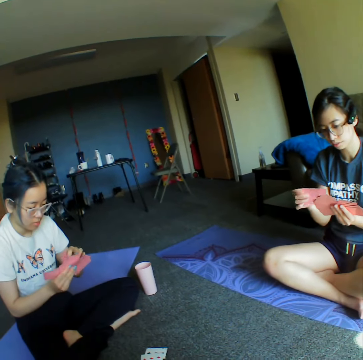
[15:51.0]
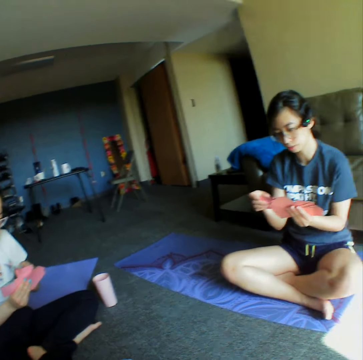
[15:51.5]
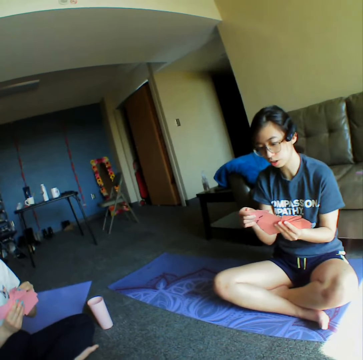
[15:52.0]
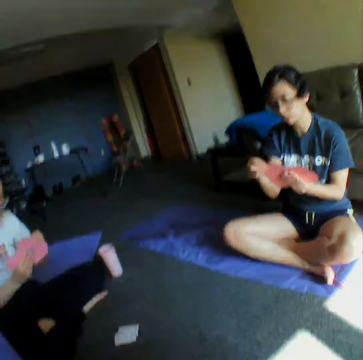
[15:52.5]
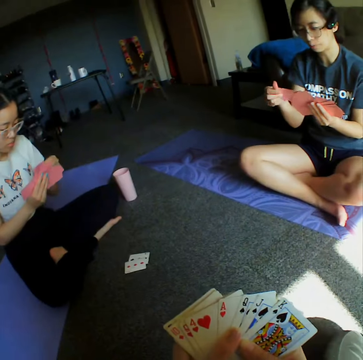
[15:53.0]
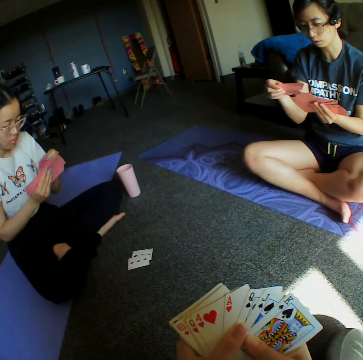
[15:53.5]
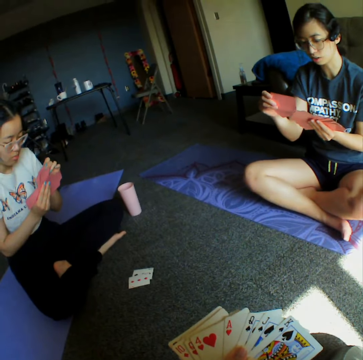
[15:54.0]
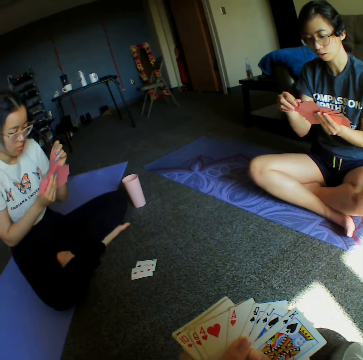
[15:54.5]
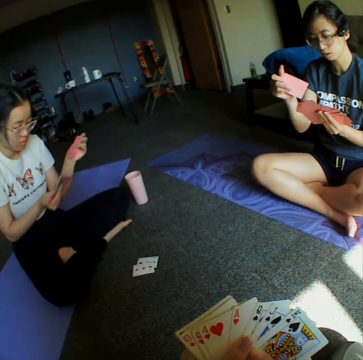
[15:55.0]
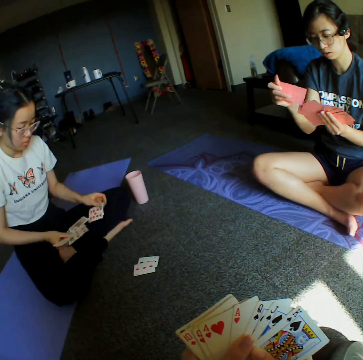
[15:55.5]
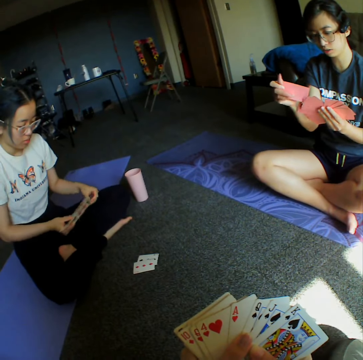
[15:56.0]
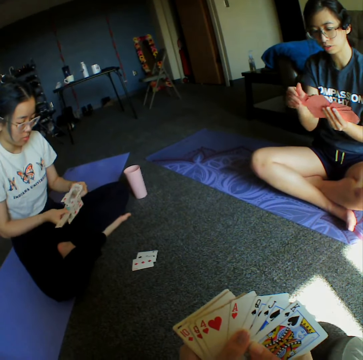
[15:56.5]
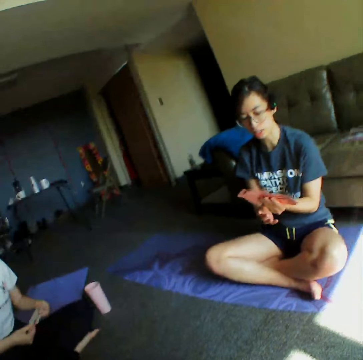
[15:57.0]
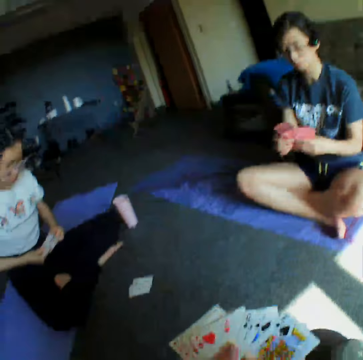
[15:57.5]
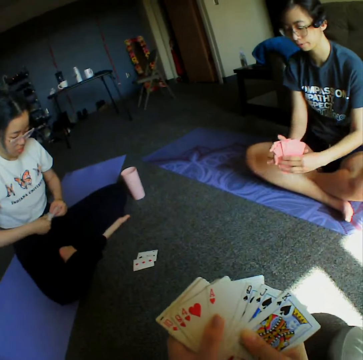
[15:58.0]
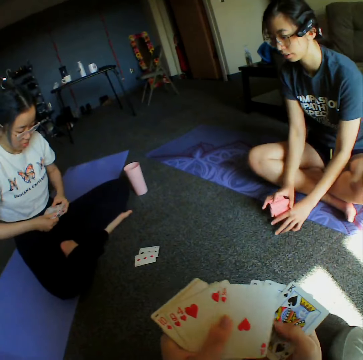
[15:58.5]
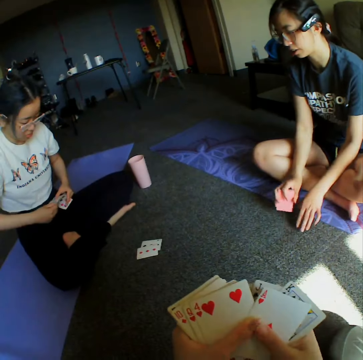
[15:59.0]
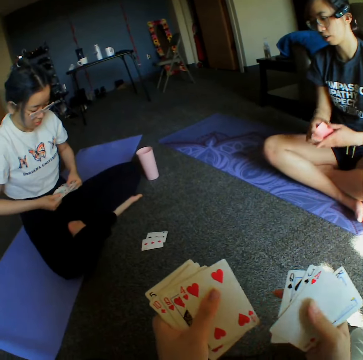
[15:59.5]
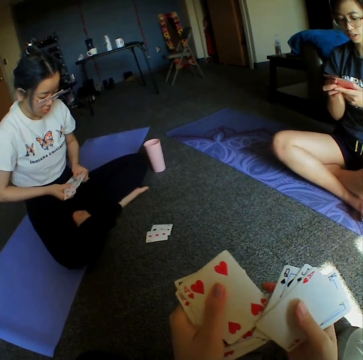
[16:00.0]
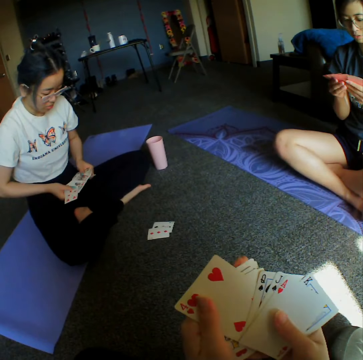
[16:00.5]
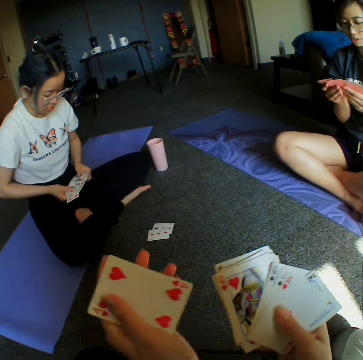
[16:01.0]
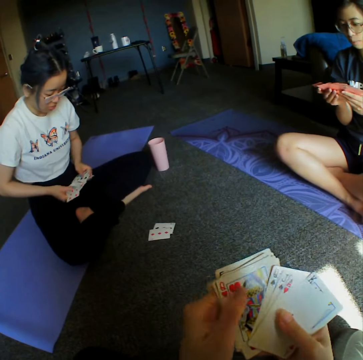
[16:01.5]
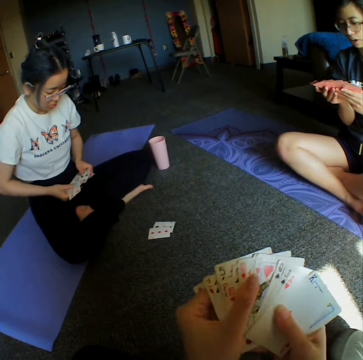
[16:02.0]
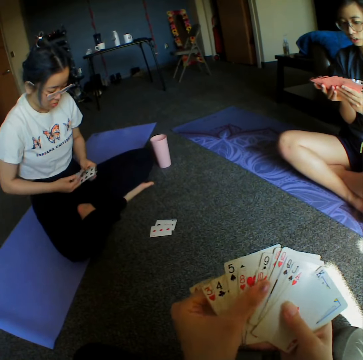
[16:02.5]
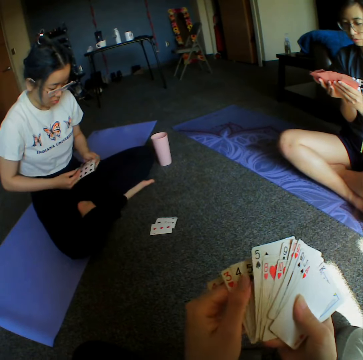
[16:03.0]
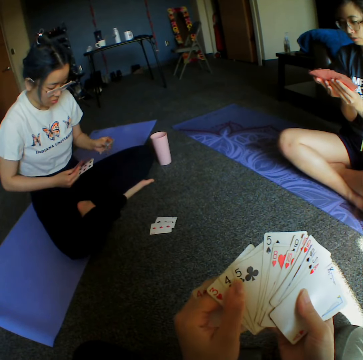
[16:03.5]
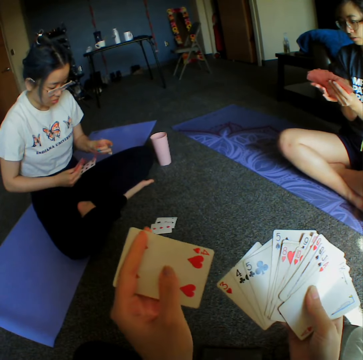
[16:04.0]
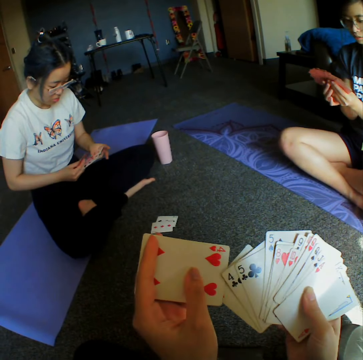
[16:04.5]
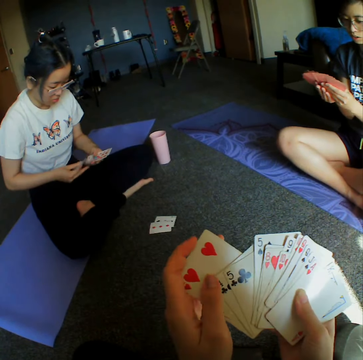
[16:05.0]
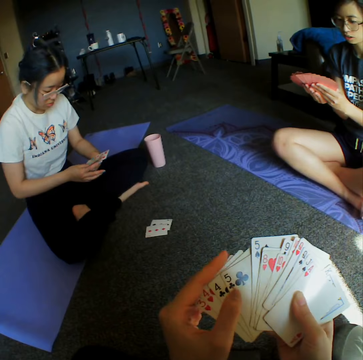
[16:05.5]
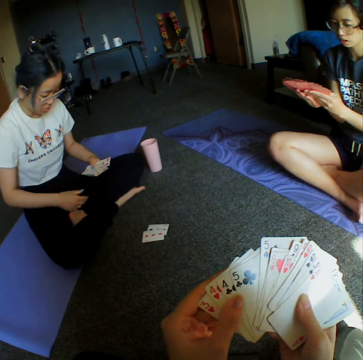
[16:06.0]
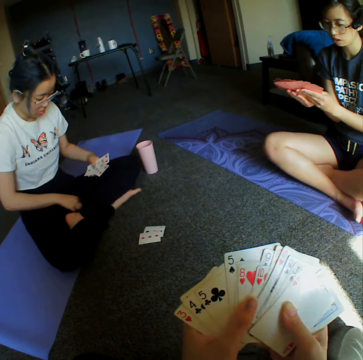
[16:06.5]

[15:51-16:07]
A woman shuffles cards. The camera wearer looks around the room. The woman places cards on the floor. The camera wearer shuffles cards. Another woman shuffles cards. The camera wearer shuffles cards.

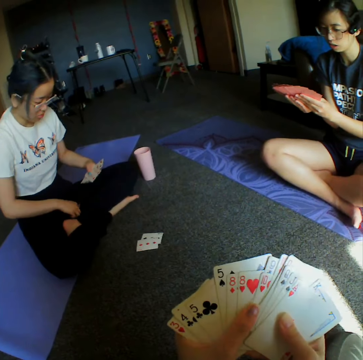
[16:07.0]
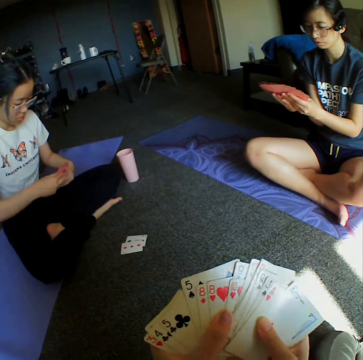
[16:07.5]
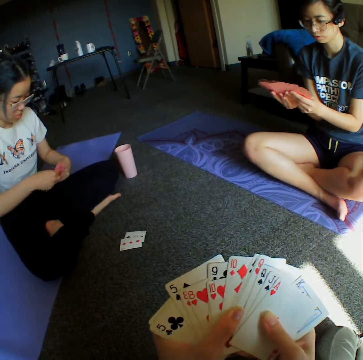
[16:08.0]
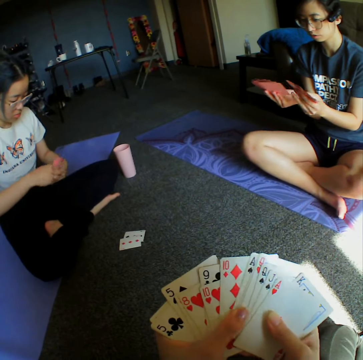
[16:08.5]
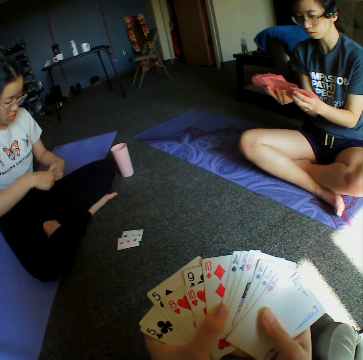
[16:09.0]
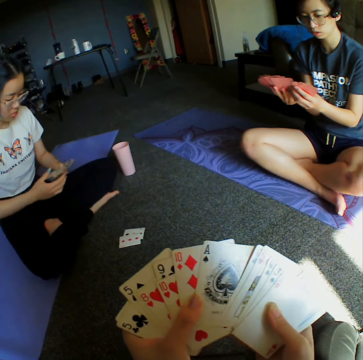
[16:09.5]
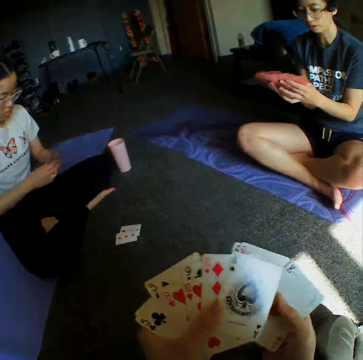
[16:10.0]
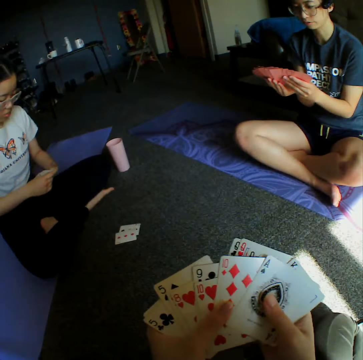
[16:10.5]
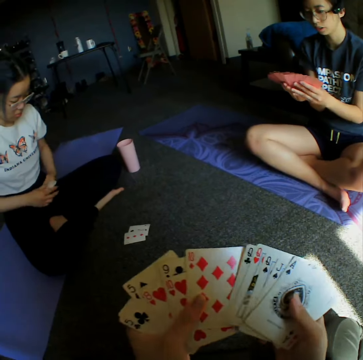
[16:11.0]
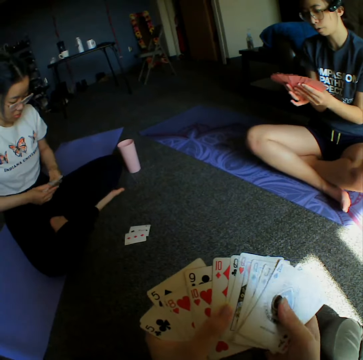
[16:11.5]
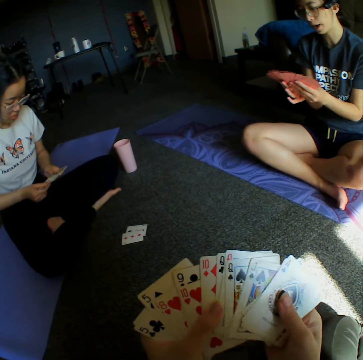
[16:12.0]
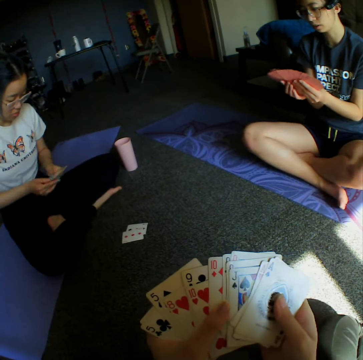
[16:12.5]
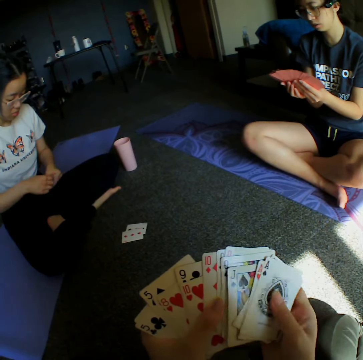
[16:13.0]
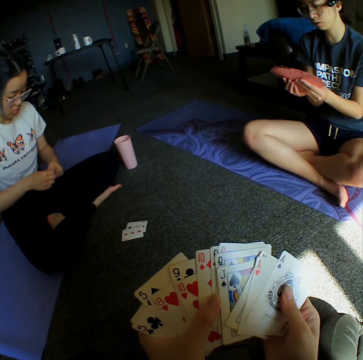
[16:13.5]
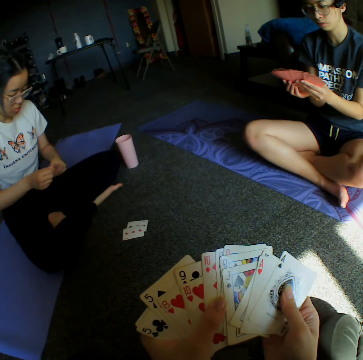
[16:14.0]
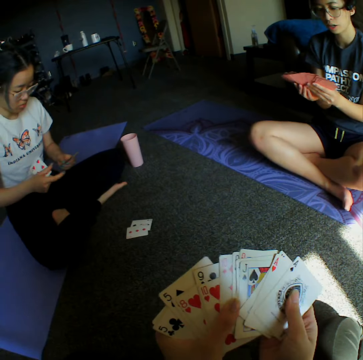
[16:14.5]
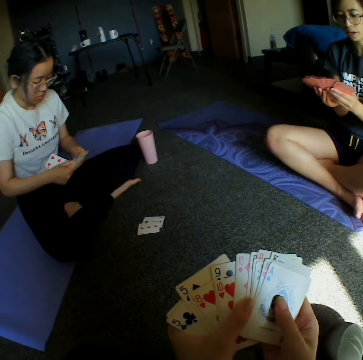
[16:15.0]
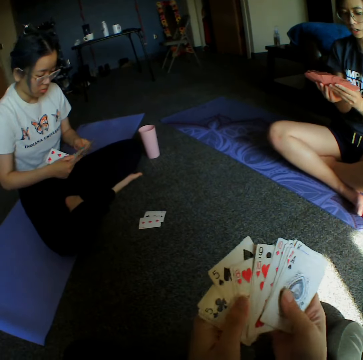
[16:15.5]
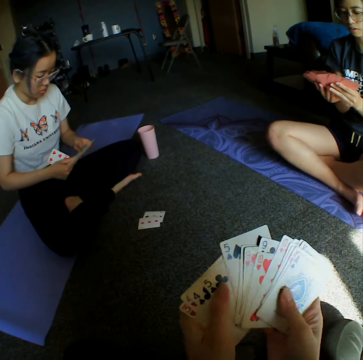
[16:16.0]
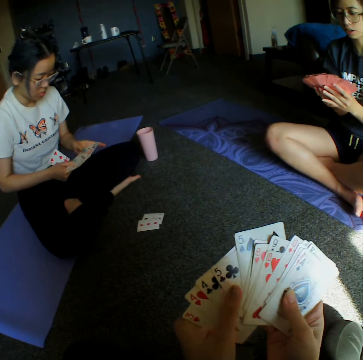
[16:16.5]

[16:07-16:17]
The camera wearer converses with a woman. The woman shuffles cards.

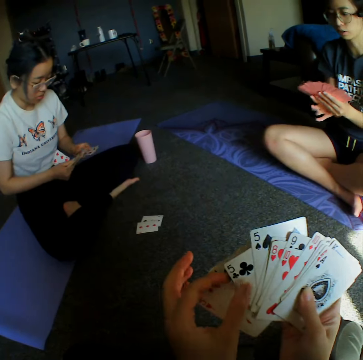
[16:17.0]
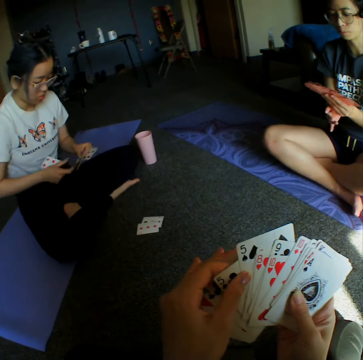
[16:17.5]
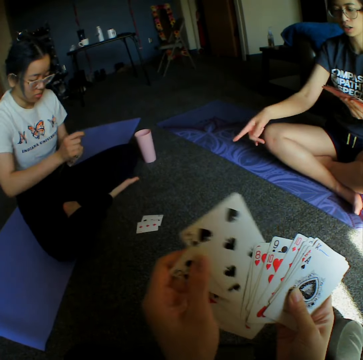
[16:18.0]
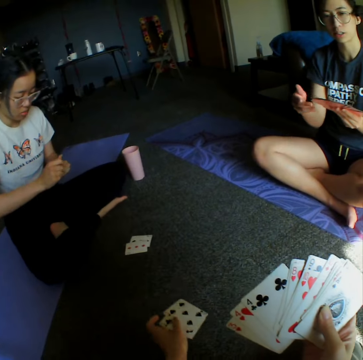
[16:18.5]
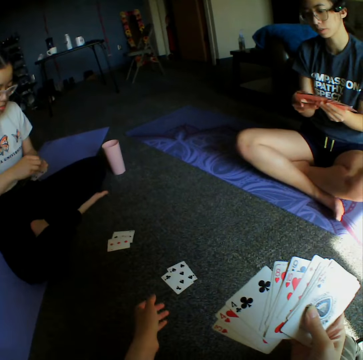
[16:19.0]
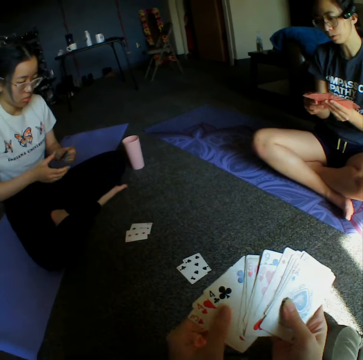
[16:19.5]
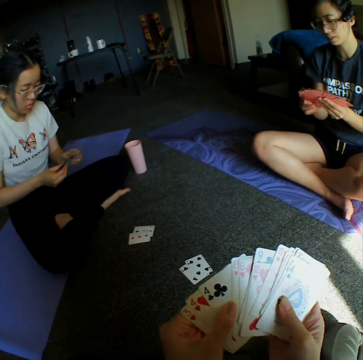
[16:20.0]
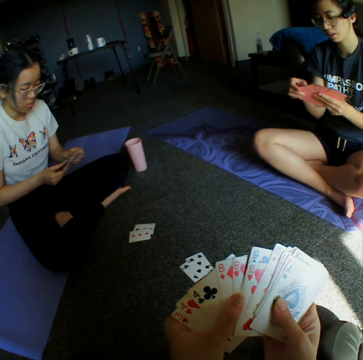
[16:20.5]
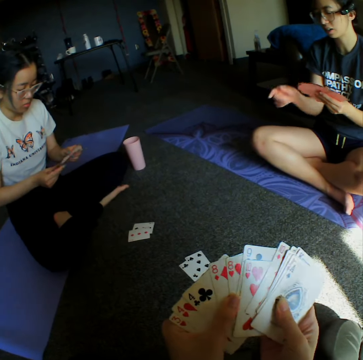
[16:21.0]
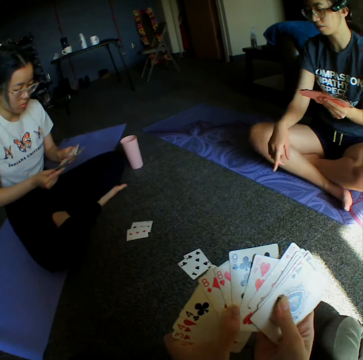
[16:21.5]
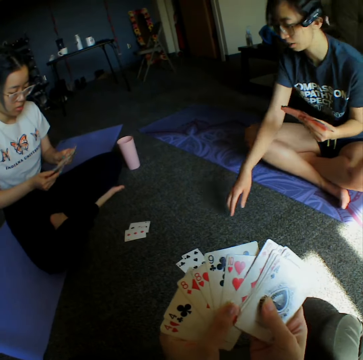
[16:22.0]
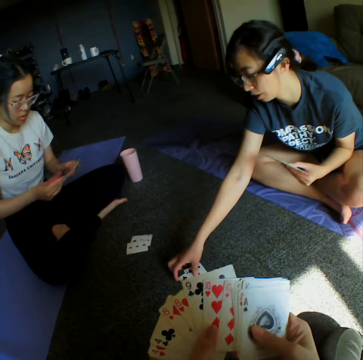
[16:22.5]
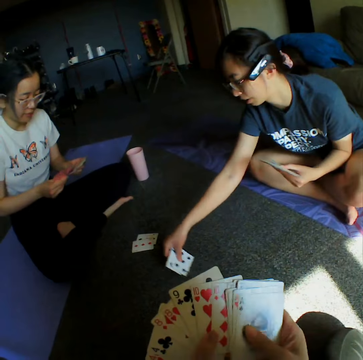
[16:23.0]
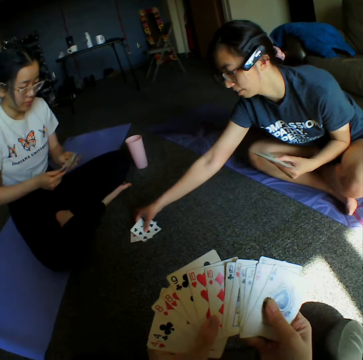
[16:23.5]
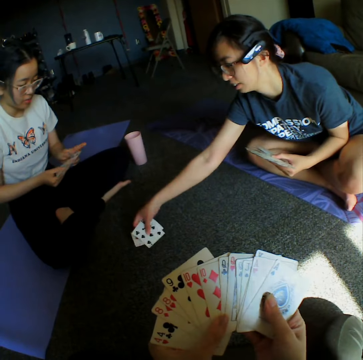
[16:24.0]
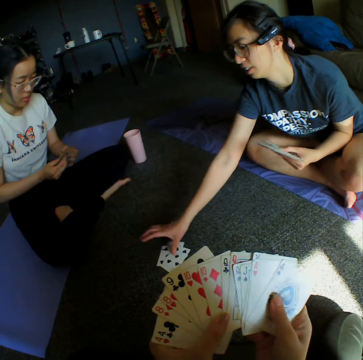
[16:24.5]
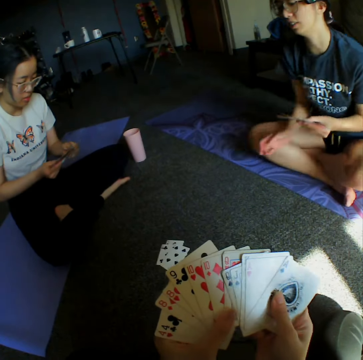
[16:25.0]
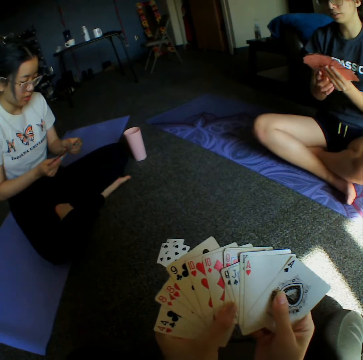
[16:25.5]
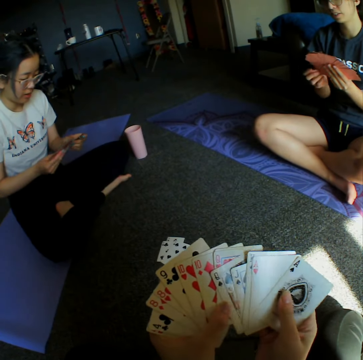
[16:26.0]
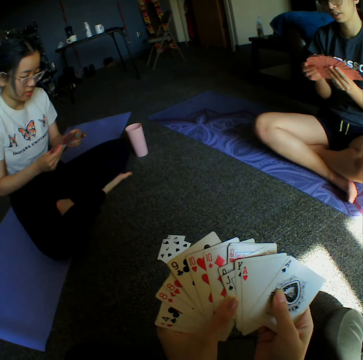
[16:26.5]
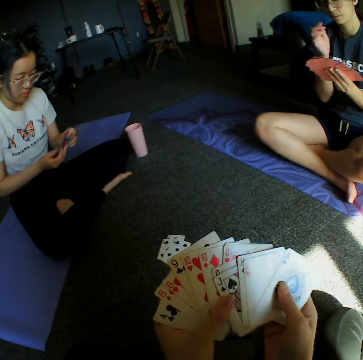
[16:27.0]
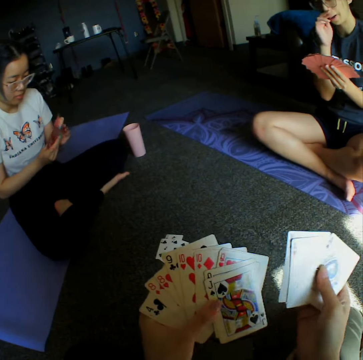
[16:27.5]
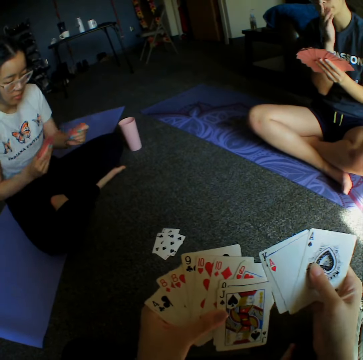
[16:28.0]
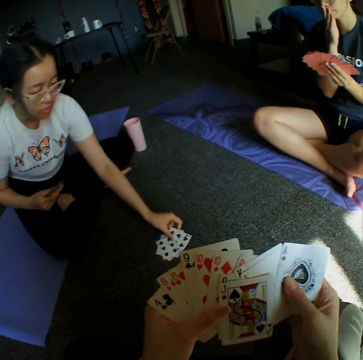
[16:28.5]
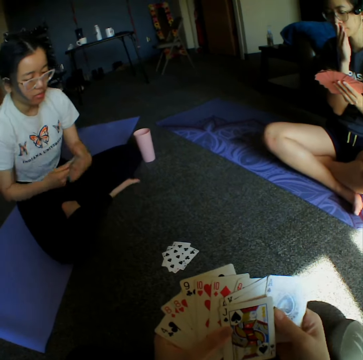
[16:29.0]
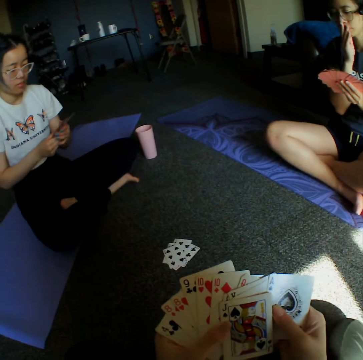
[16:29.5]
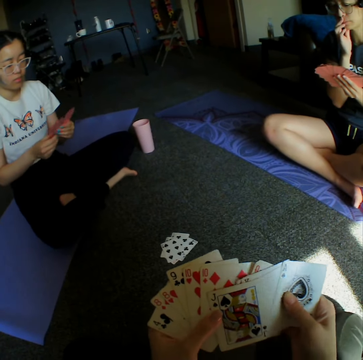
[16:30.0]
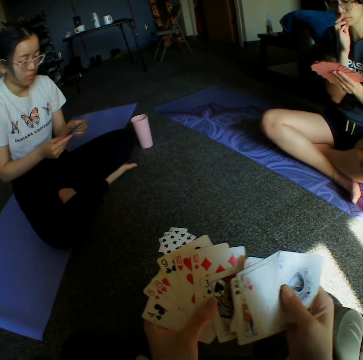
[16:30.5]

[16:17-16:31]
The camera wearer throws the cards on the floor. A woman collects all the cards together from the floor. The woman places cards on the floor. The camera wearer shuffles cards. Another woman throws a card down on the floor.
